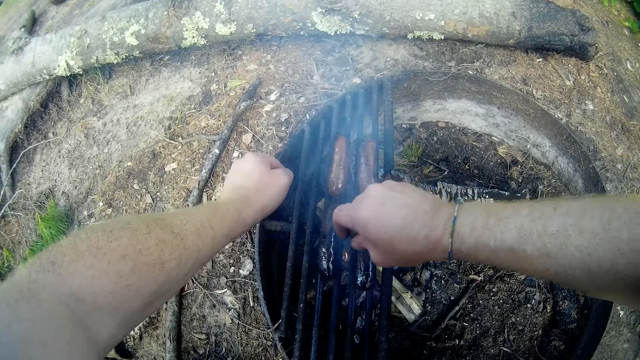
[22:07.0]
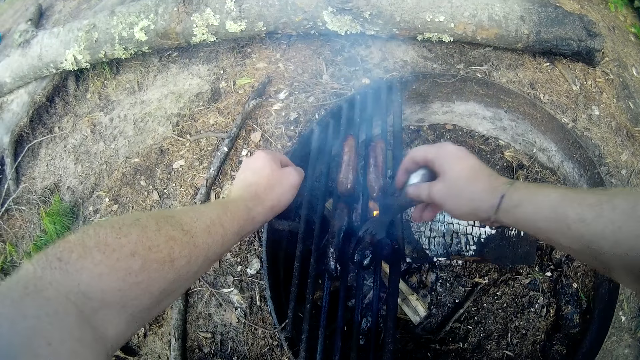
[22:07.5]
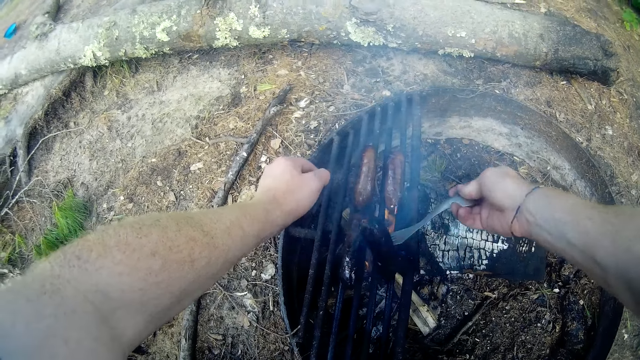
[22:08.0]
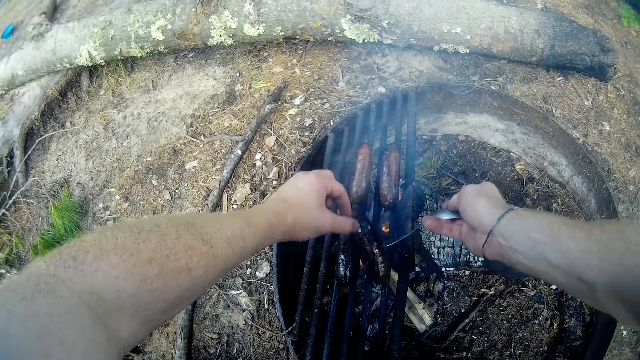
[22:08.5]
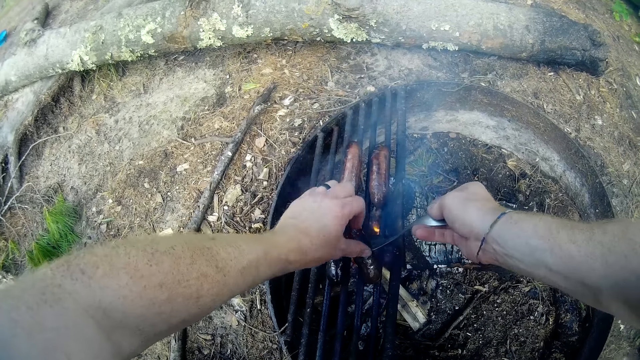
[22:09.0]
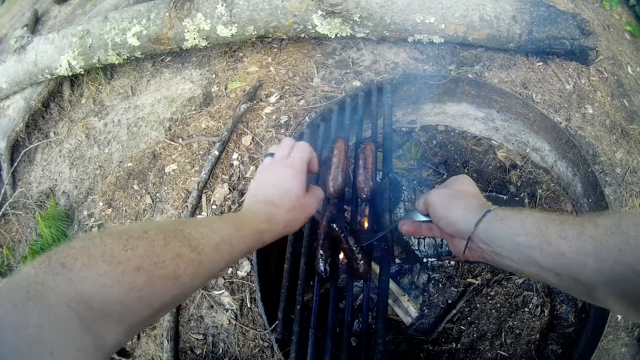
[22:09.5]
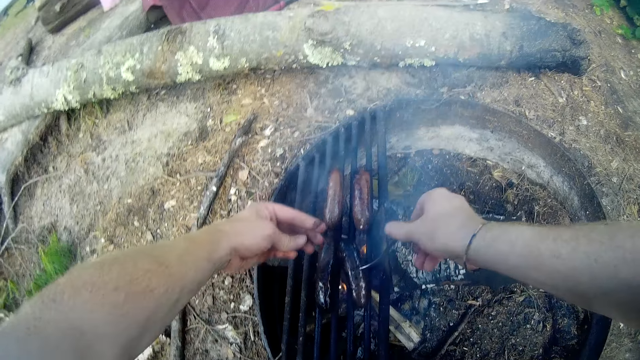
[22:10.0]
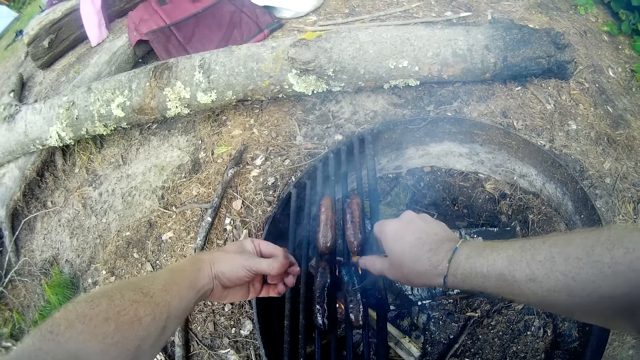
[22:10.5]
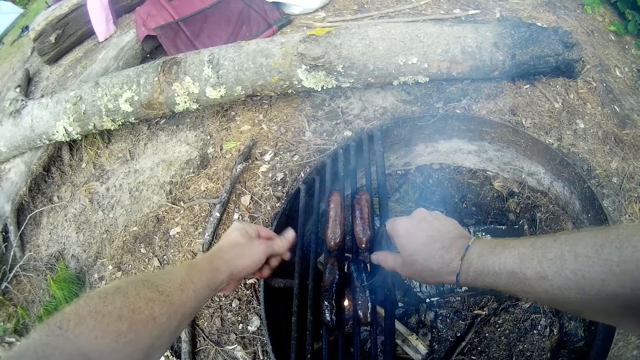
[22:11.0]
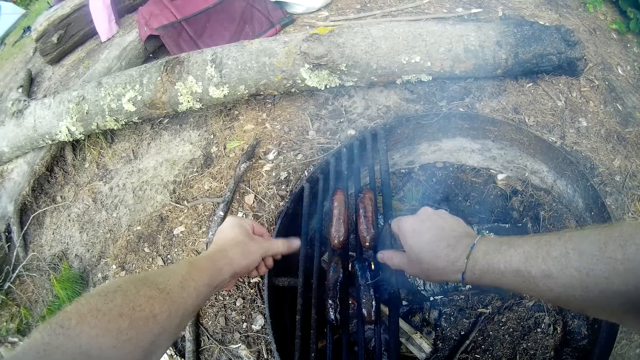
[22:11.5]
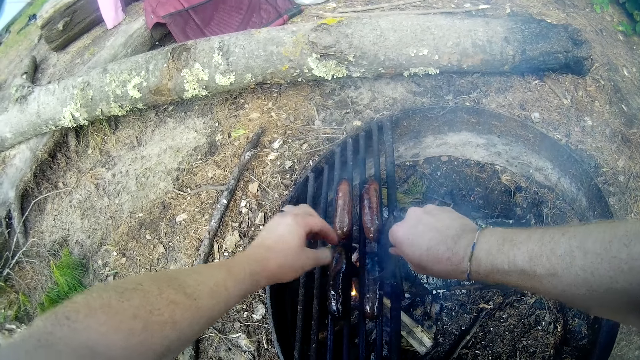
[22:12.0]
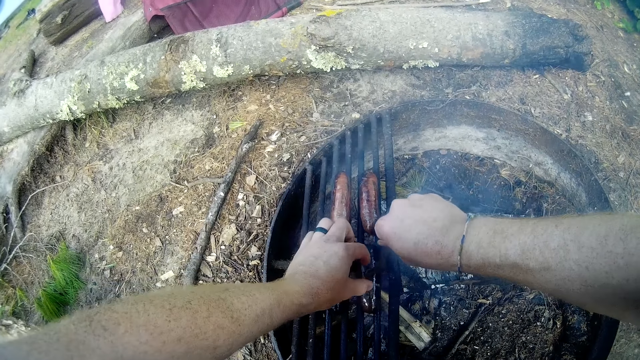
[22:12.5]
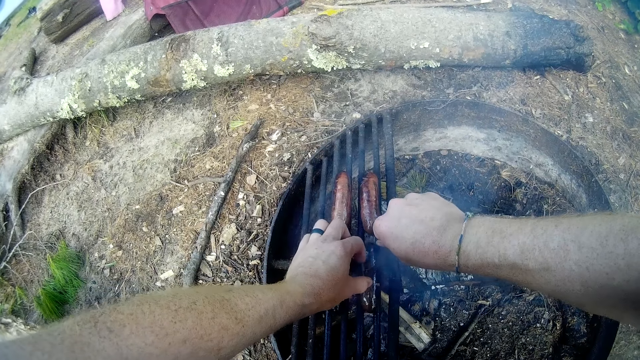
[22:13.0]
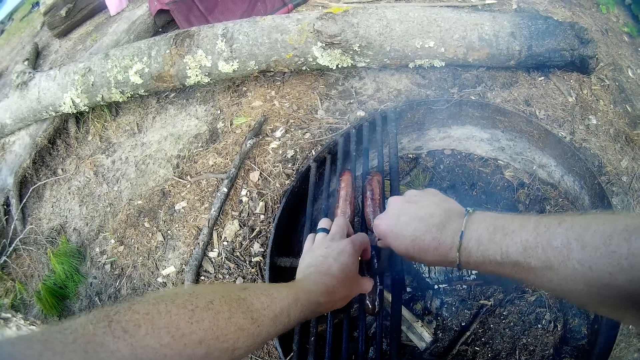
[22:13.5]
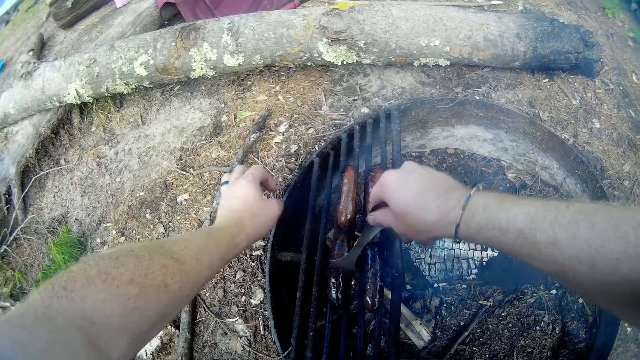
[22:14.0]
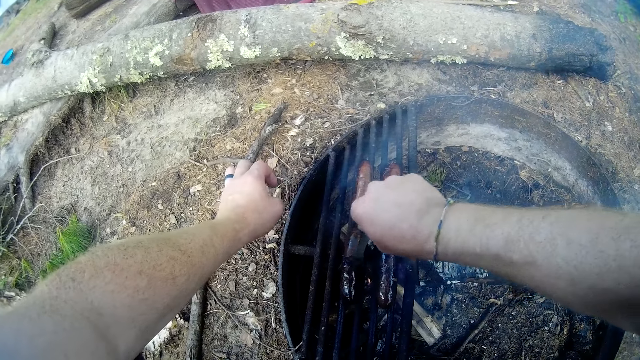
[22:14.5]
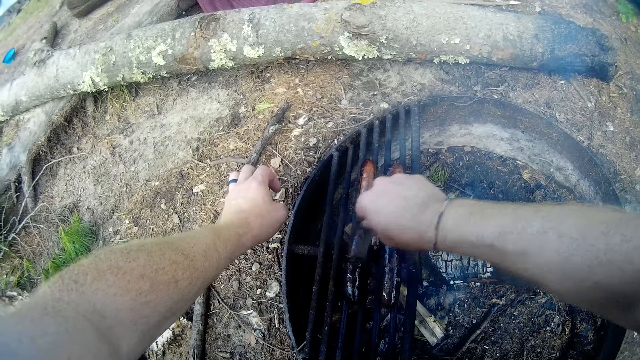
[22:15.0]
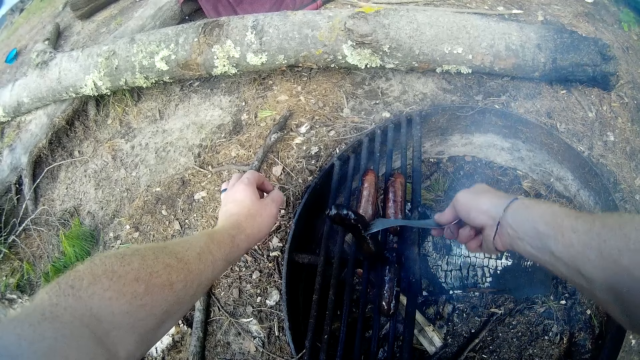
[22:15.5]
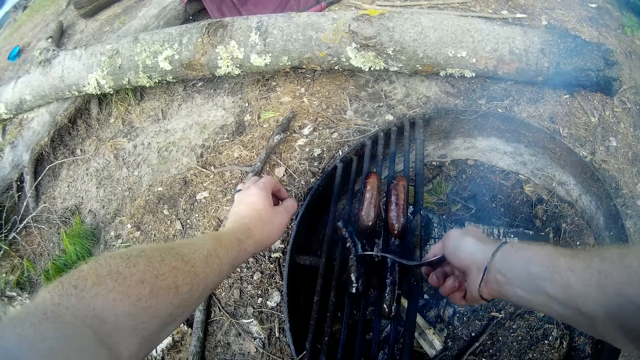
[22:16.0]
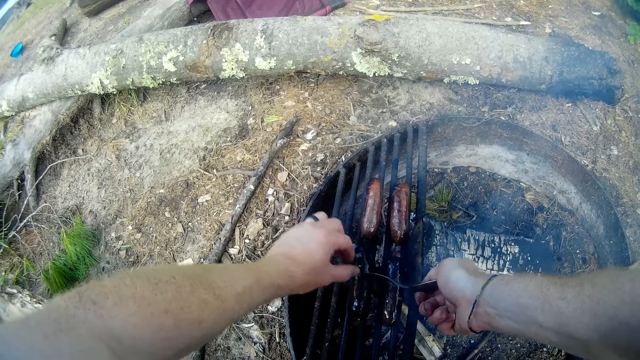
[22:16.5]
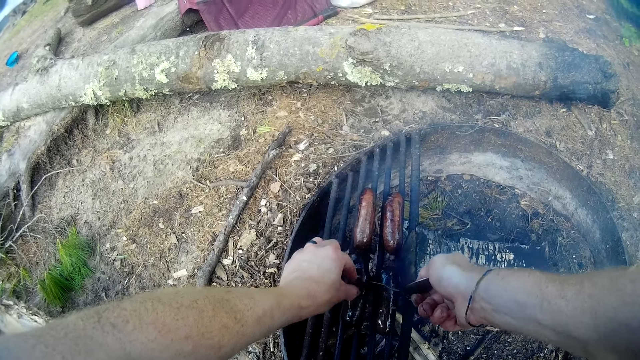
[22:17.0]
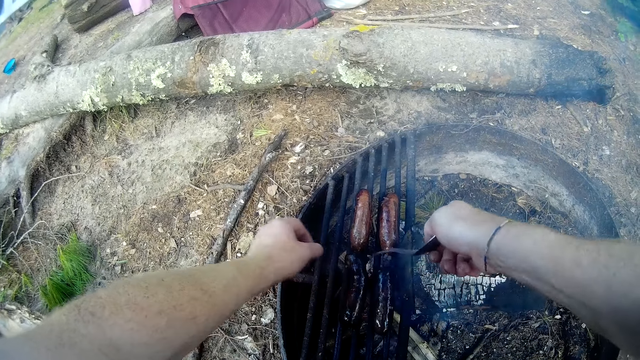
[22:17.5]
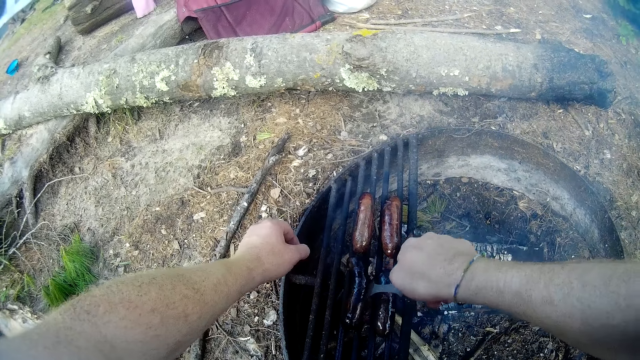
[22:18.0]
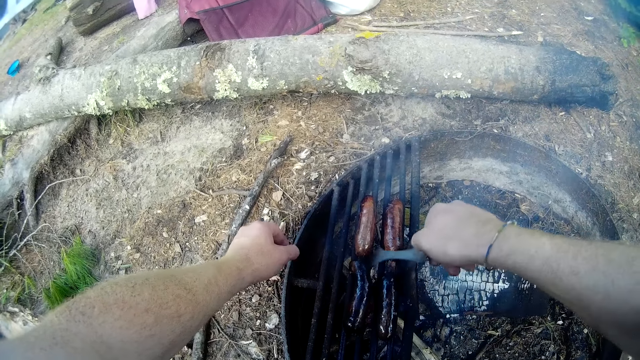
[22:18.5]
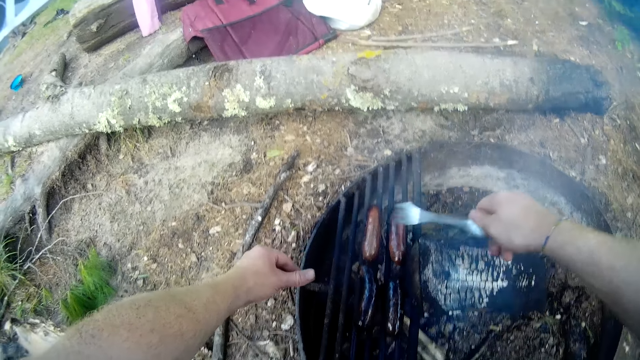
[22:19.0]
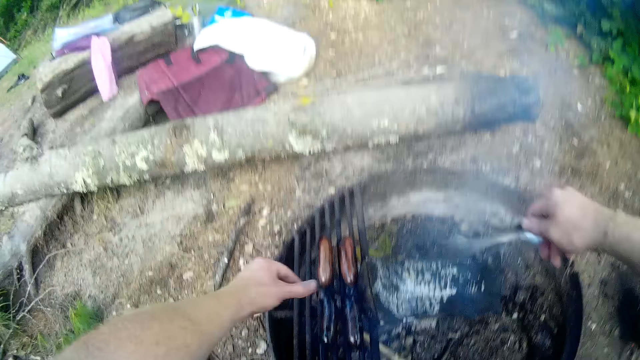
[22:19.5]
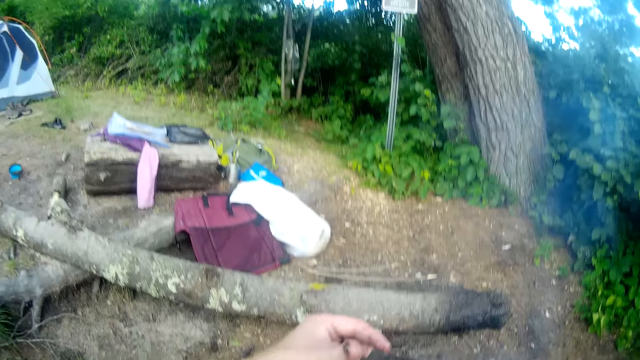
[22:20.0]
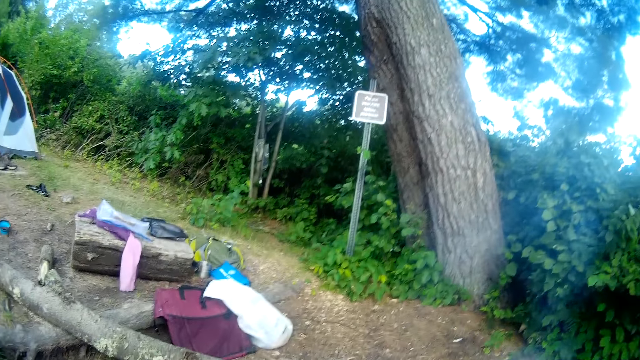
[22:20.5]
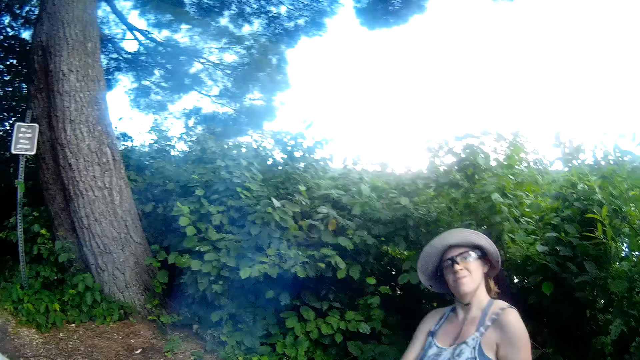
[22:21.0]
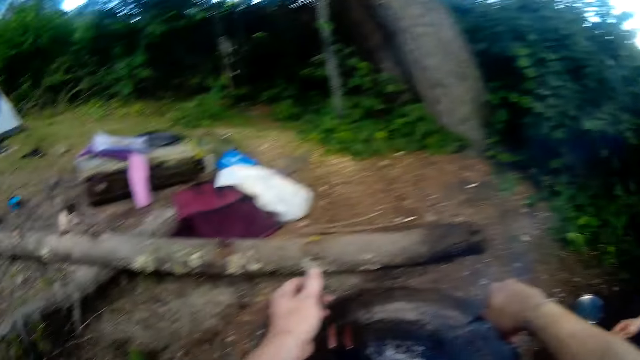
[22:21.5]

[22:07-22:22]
The camera wearer turns the fourth sausage on the fire. They turn the third sausage on the fire. They talk to a woman.

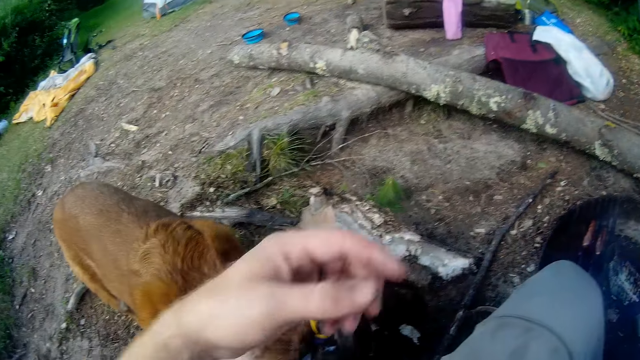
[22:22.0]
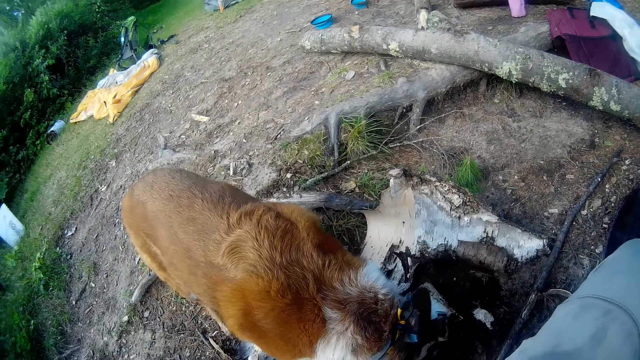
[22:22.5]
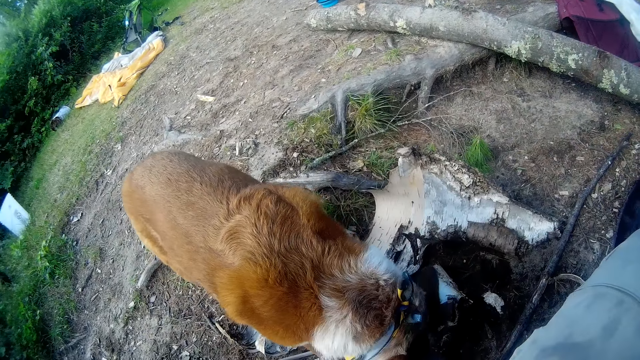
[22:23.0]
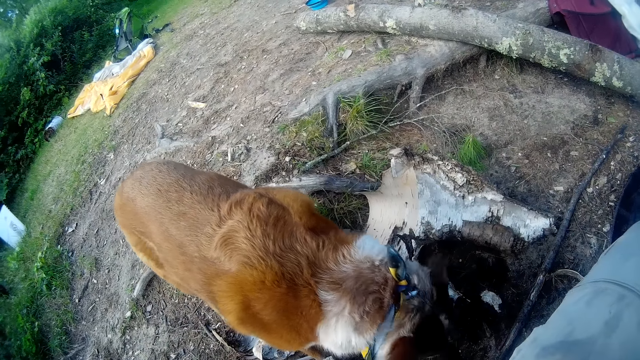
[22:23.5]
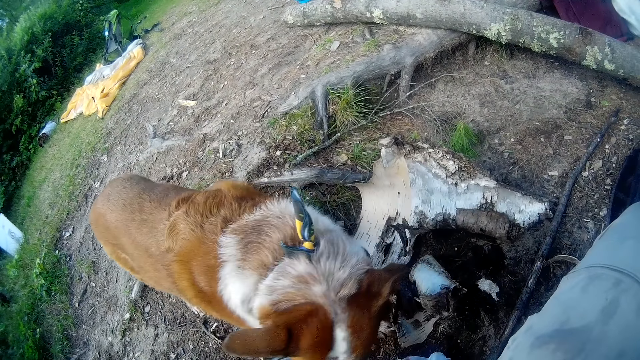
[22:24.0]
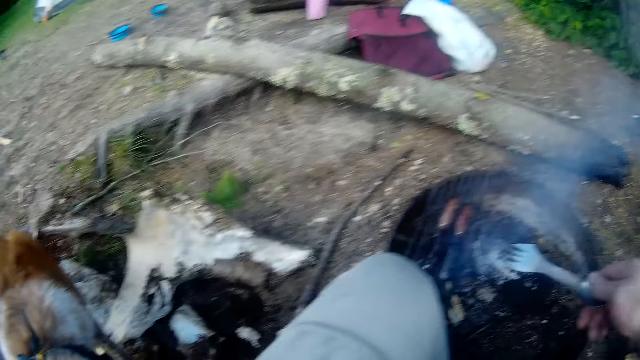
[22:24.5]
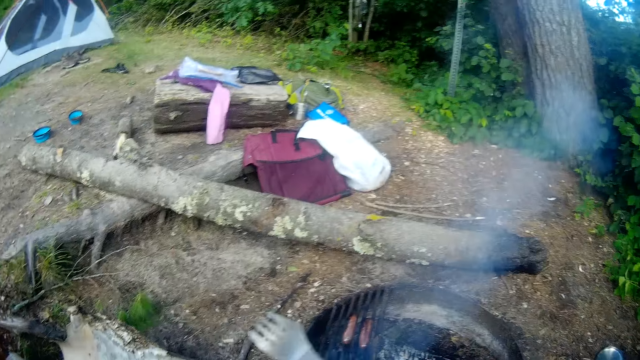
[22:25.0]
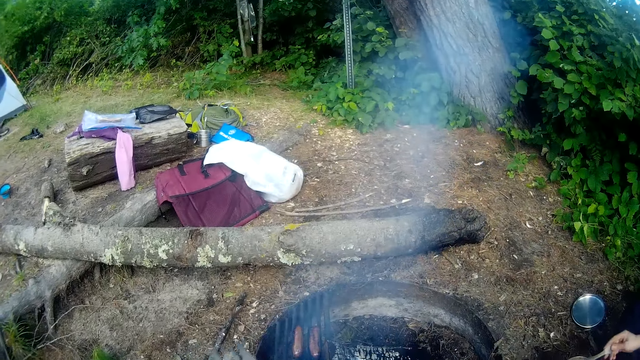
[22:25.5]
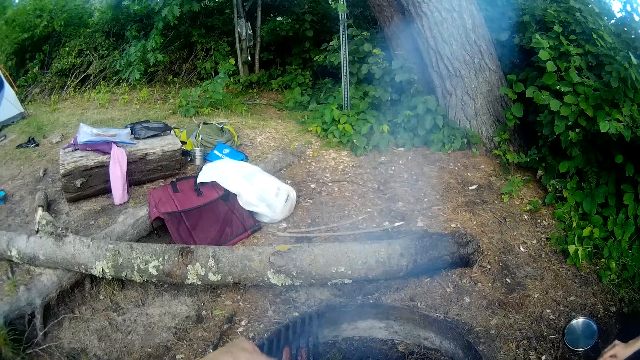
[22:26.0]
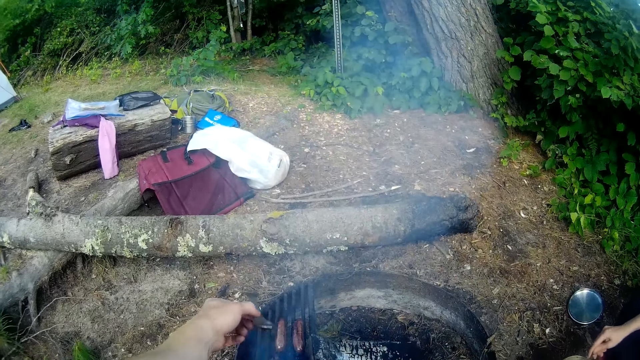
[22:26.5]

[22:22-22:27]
The camera wearer interacts with a dog. They interact with the woman.
